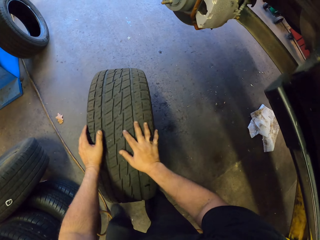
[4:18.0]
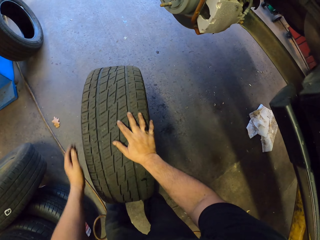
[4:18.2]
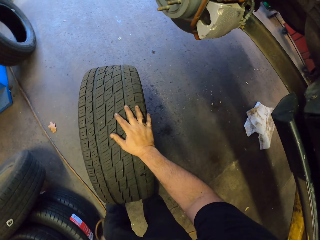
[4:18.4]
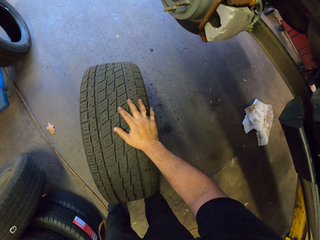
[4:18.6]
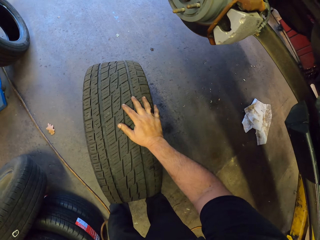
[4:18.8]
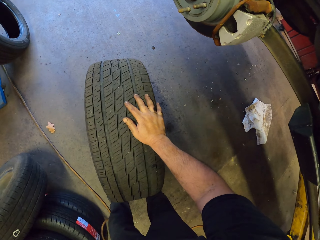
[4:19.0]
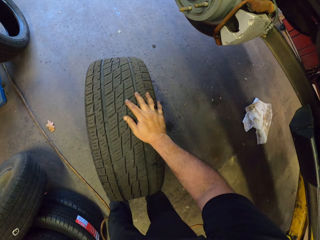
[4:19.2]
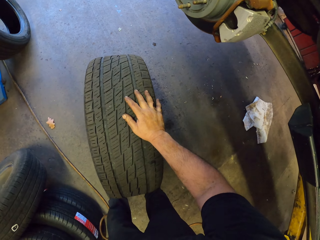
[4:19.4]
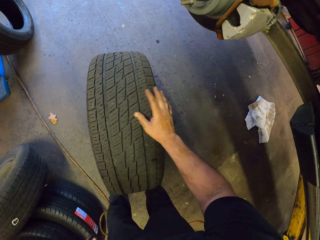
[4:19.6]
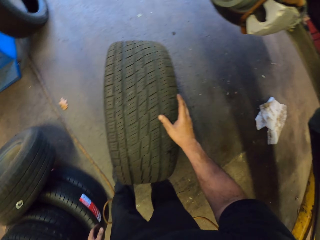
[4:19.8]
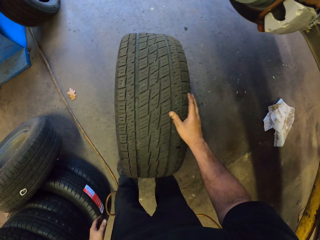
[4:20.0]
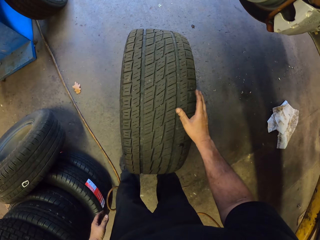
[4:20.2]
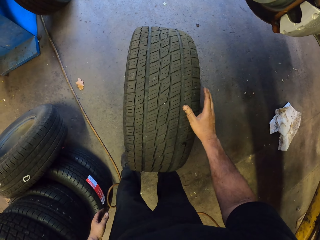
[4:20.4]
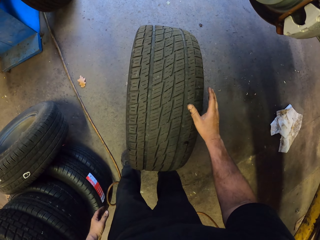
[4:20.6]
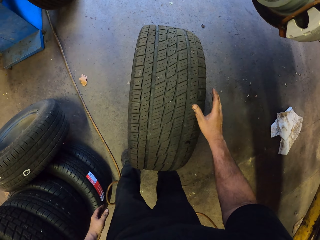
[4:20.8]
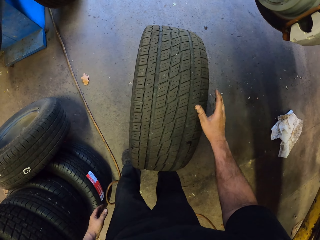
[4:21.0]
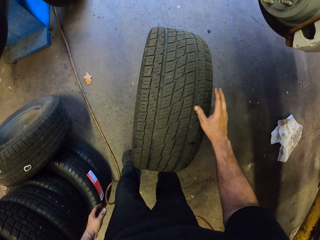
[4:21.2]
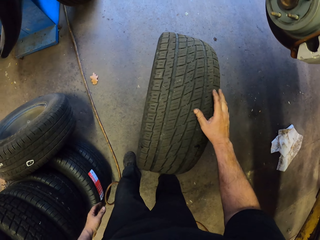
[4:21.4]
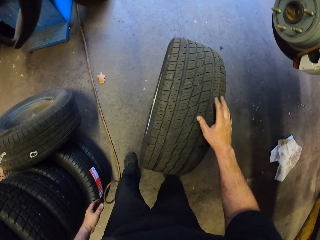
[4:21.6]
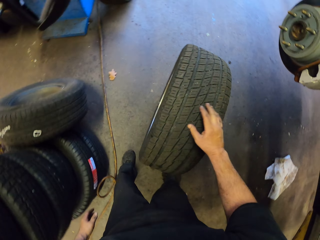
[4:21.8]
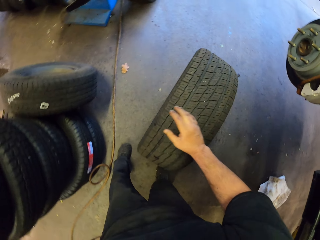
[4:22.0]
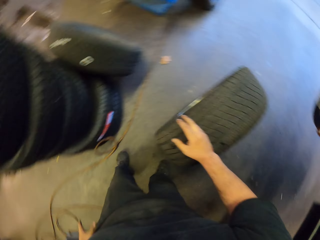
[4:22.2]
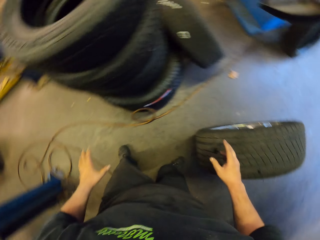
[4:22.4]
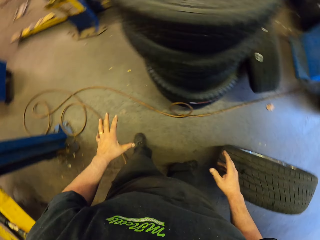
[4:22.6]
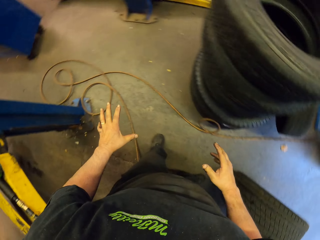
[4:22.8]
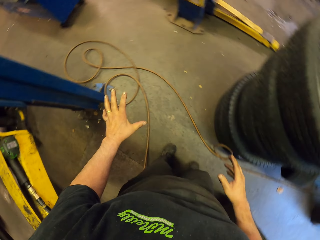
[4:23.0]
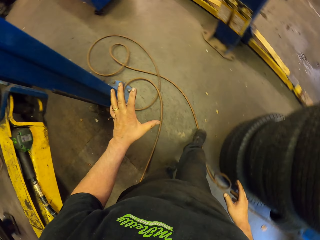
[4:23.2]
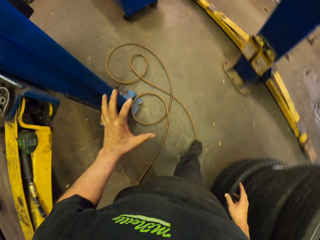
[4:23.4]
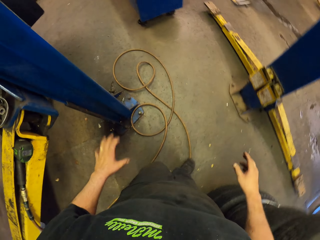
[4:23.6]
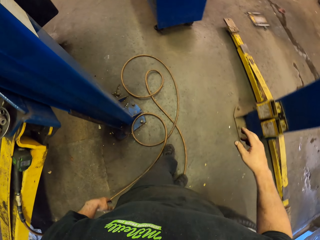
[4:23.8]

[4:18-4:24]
The camera wearer walks.

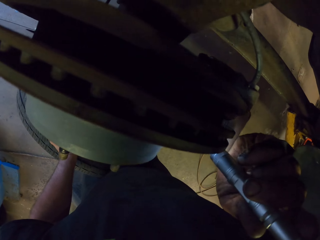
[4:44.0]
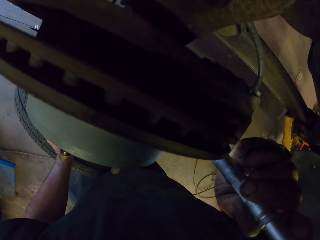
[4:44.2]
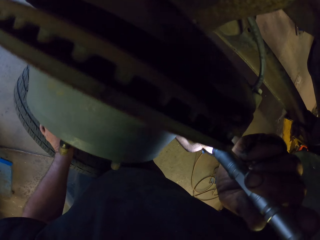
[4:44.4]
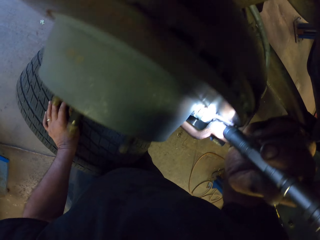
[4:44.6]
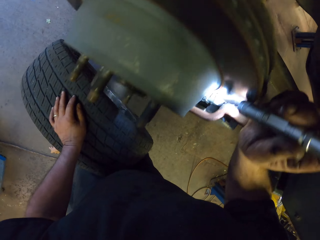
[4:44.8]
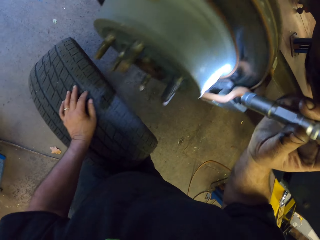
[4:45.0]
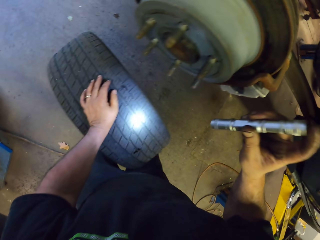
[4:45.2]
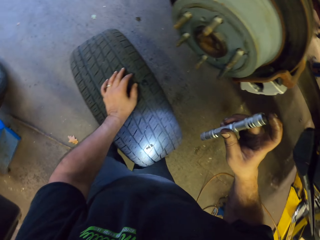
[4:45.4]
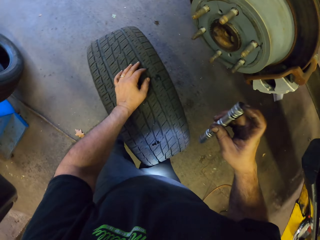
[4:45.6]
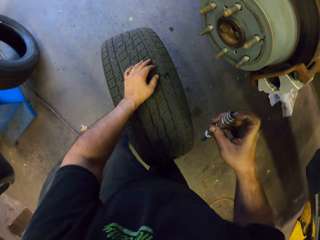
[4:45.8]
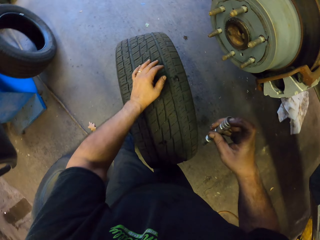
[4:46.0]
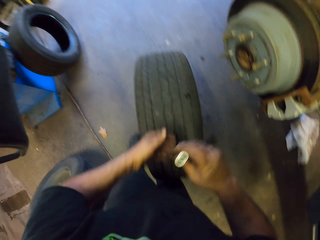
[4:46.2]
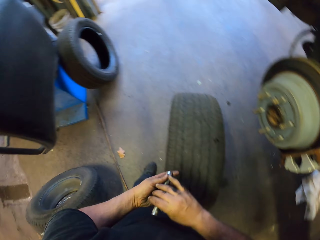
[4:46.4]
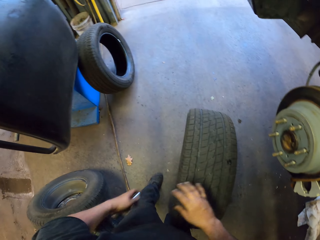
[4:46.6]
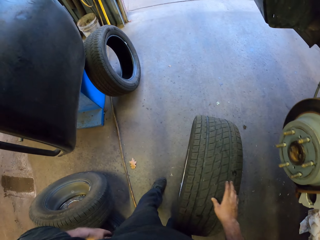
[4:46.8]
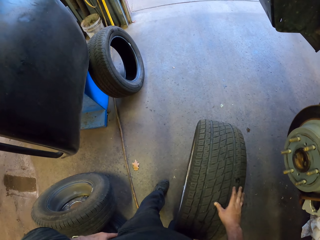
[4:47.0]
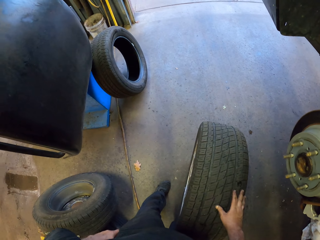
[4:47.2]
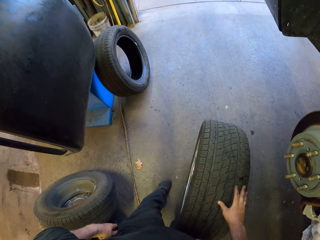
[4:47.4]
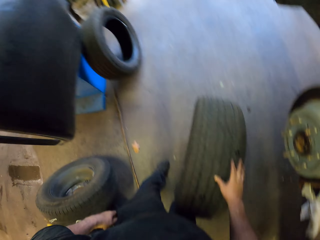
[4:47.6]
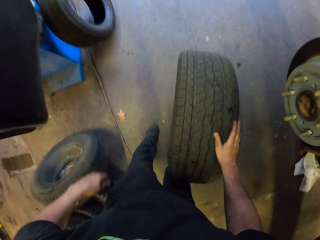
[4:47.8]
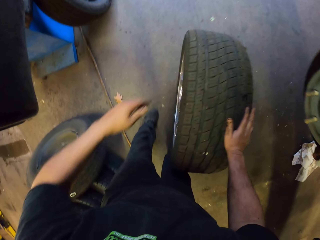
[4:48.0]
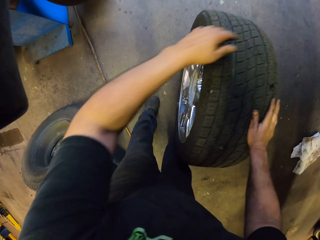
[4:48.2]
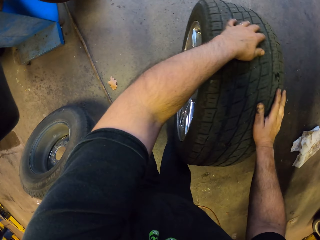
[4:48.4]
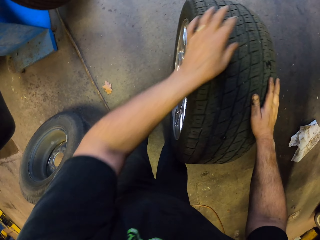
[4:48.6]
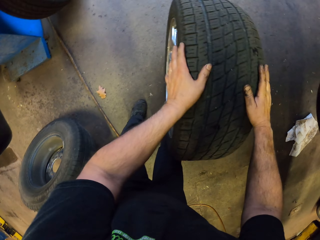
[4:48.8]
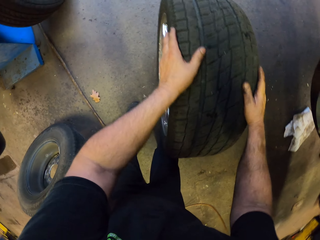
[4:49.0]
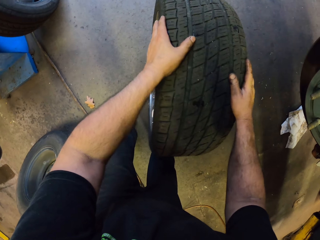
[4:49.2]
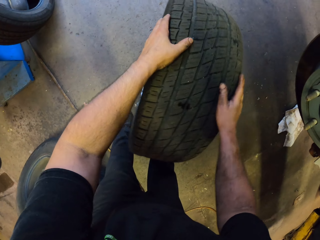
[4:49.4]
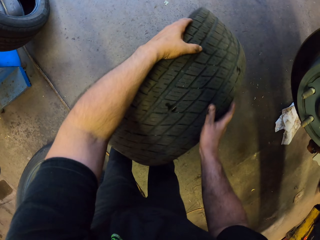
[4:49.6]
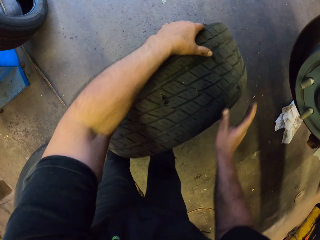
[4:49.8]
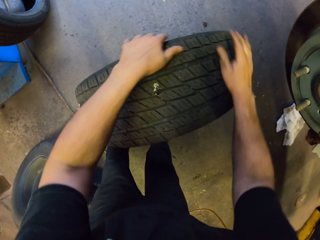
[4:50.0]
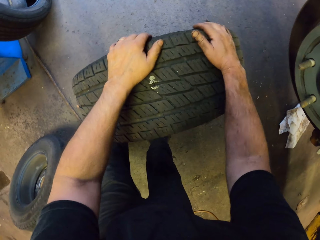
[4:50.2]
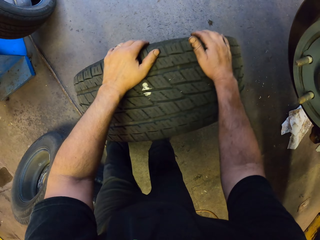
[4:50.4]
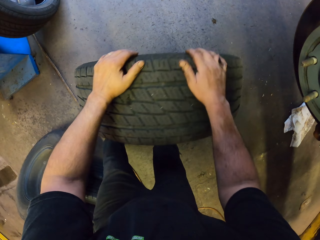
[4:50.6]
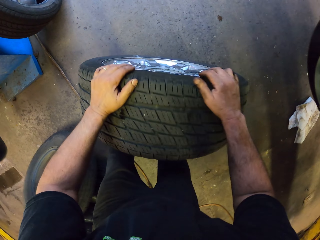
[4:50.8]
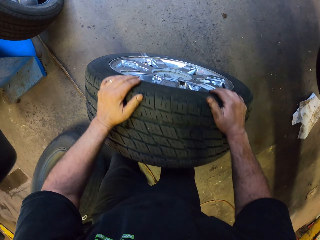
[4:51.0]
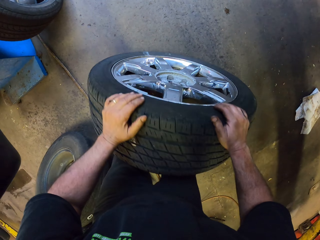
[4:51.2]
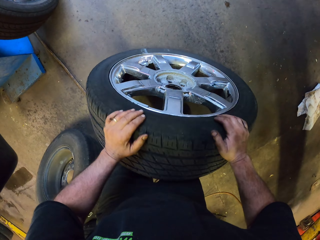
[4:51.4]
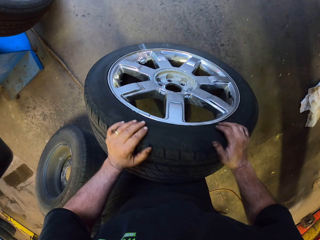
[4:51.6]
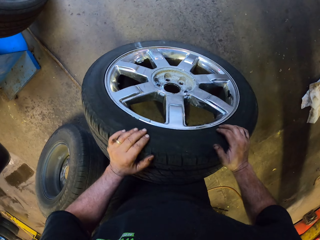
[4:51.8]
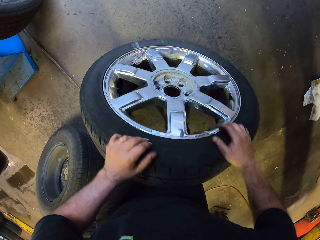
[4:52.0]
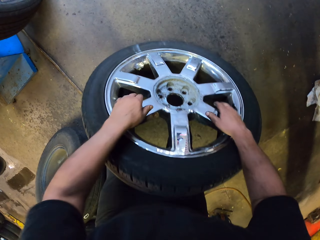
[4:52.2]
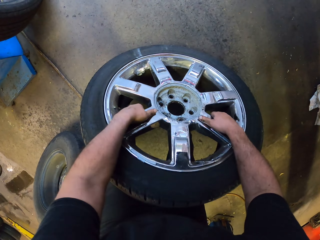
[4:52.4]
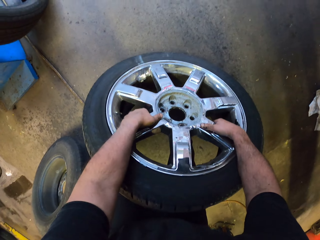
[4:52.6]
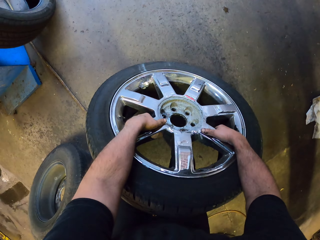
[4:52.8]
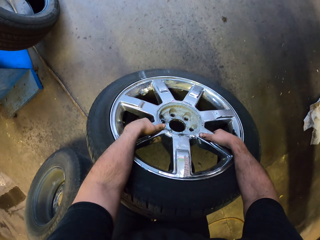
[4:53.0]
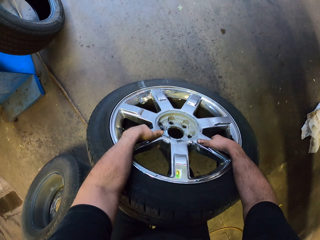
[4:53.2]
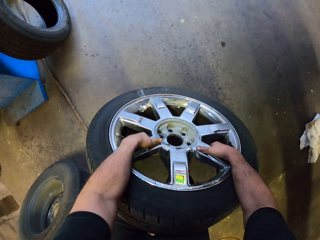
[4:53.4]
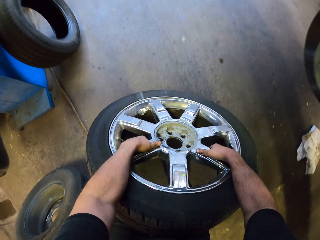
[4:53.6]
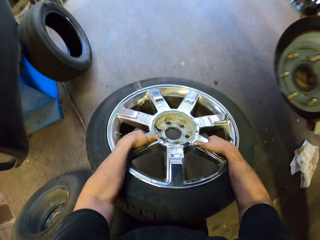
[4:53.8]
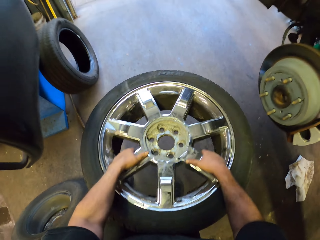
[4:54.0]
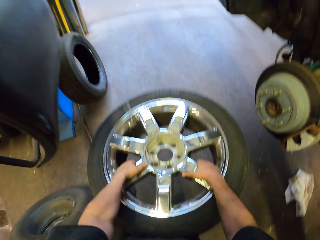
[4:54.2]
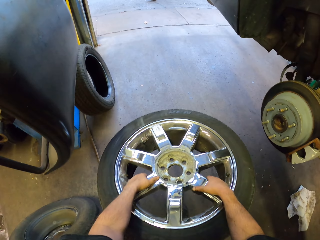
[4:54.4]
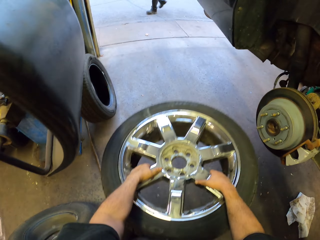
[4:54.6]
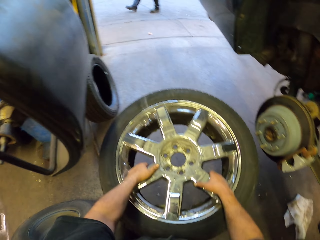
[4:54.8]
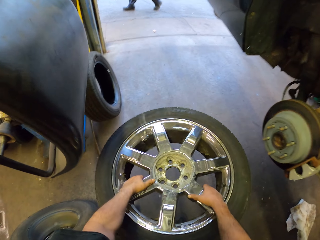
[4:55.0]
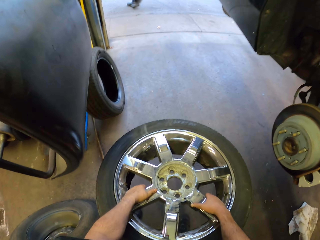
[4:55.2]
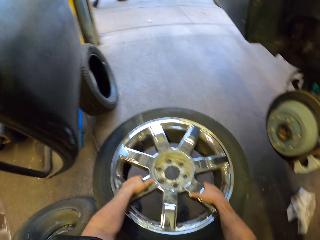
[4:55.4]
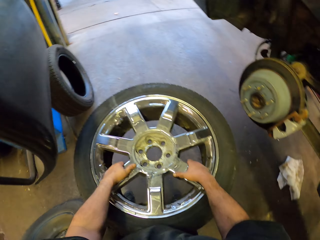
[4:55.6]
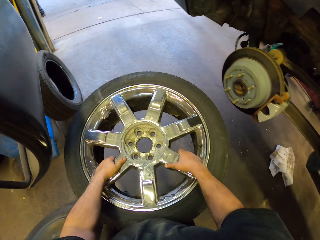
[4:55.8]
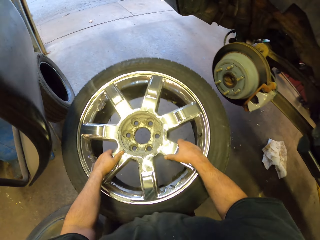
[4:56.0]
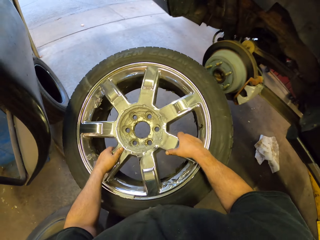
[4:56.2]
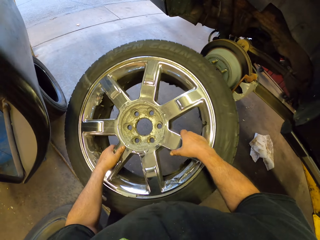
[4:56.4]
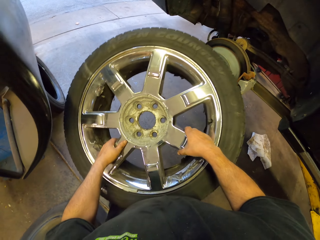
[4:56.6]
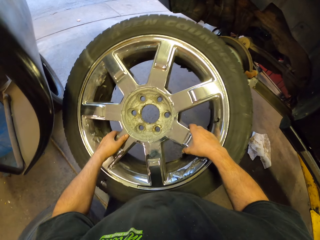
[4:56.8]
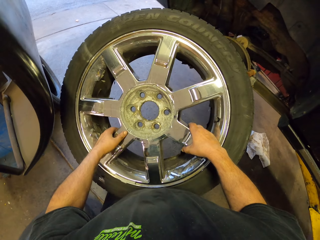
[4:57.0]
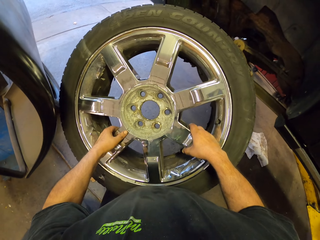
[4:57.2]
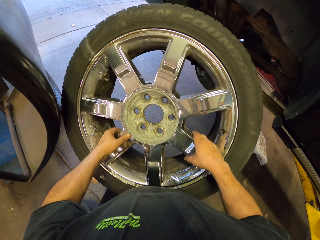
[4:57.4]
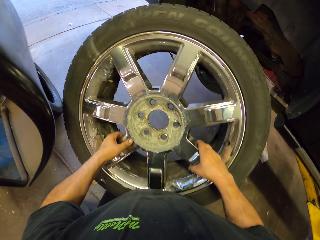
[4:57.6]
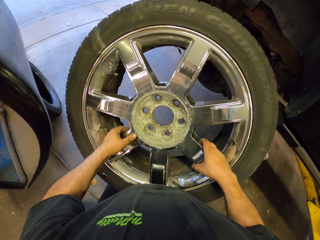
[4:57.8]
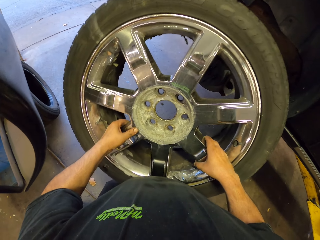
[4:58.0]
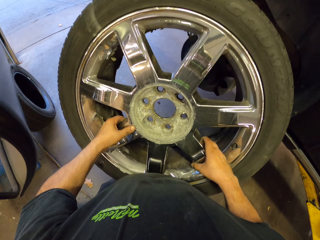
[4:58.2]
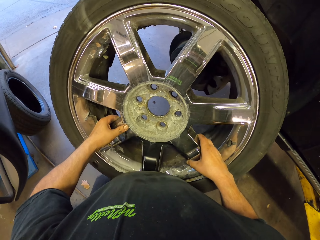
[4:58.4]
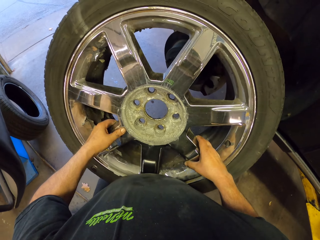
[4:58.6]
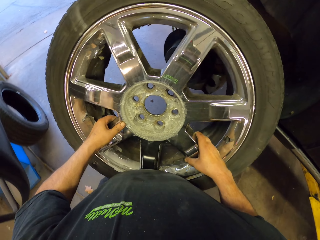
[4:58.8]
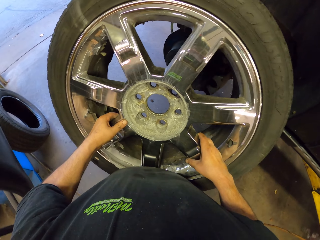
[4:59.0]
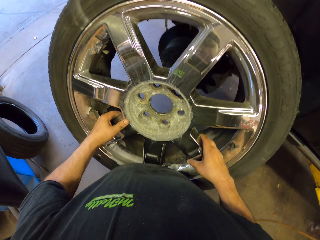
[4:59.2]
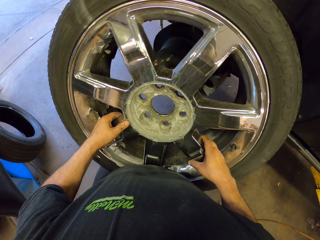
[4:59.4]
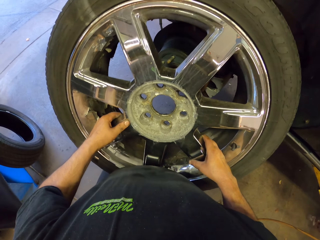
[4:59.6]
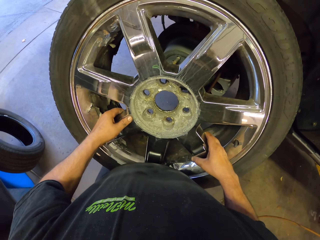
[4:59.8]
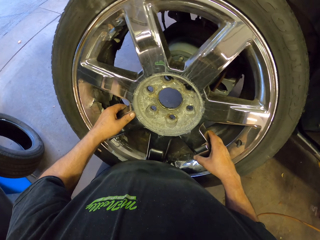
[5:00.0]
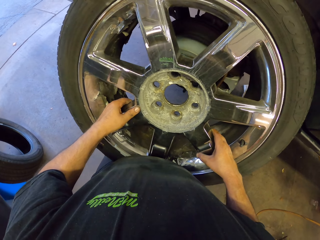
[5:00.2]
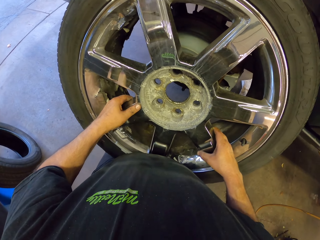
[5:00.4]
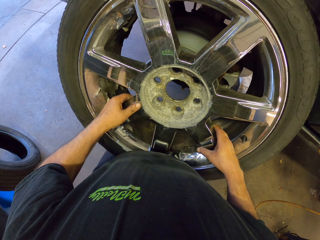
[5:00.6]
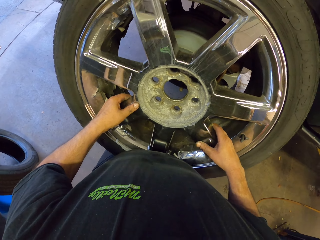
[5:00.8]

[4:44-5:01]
The camera wearer turns the torch off. They place the torch in the pocket. They pick up the wheel from the floor.
